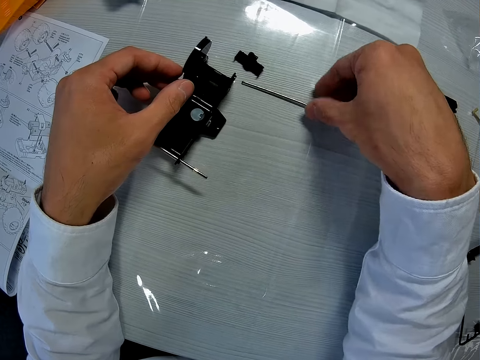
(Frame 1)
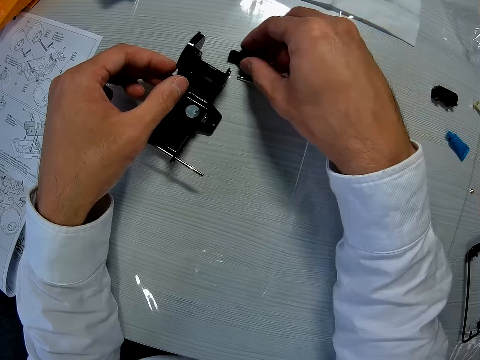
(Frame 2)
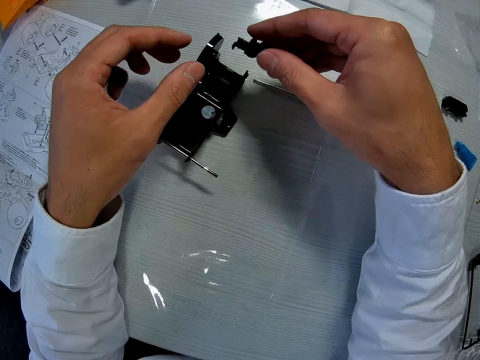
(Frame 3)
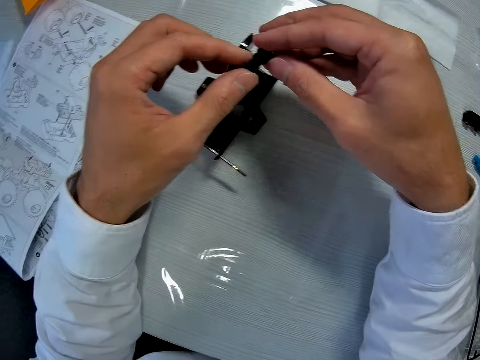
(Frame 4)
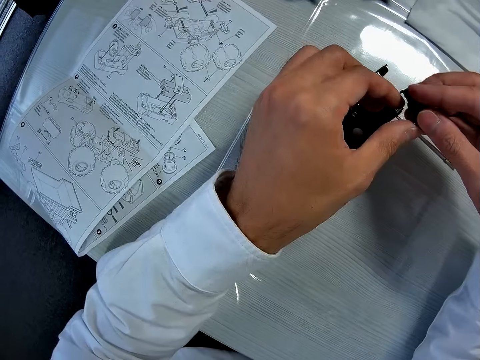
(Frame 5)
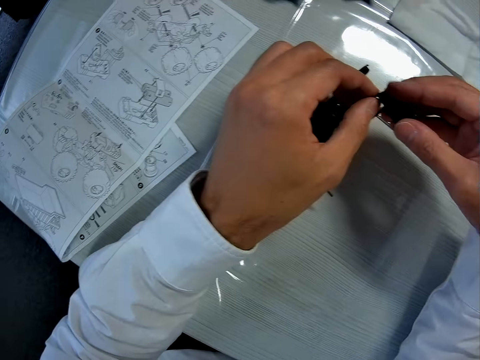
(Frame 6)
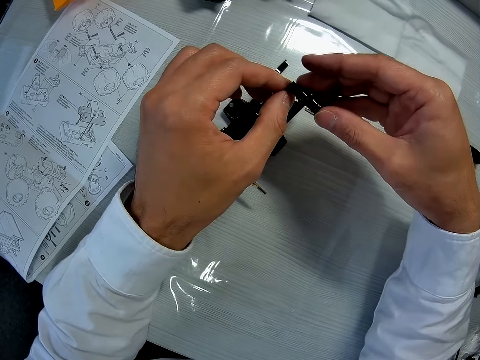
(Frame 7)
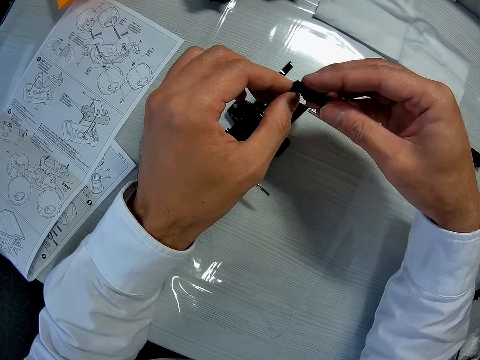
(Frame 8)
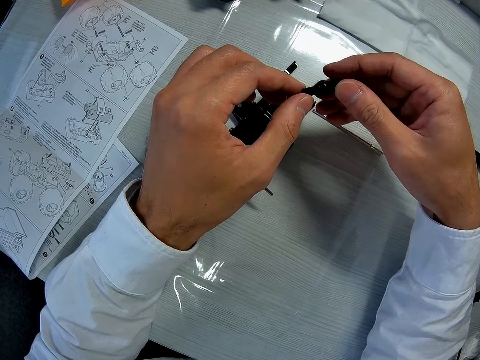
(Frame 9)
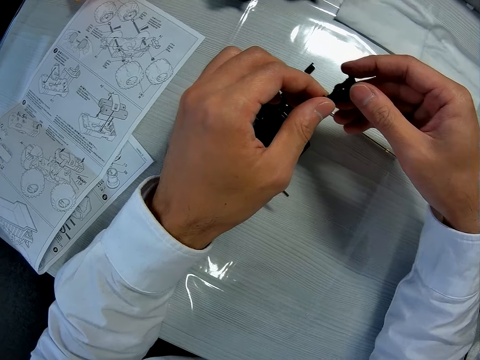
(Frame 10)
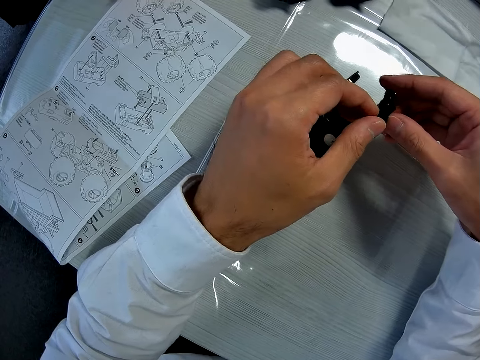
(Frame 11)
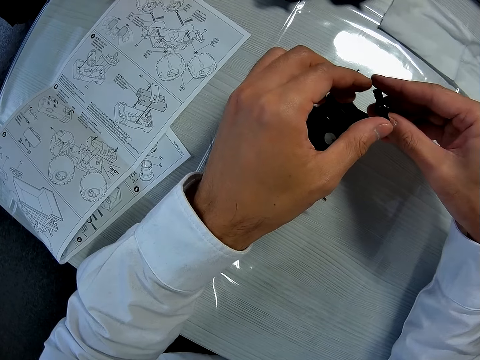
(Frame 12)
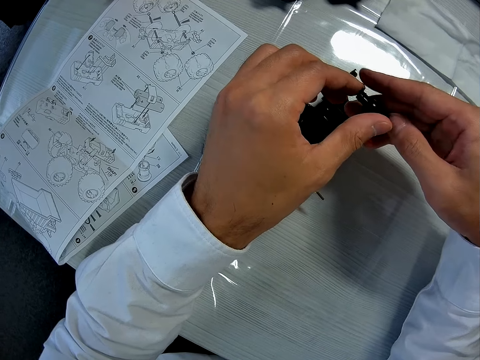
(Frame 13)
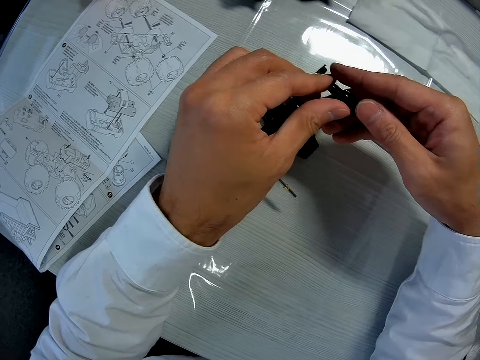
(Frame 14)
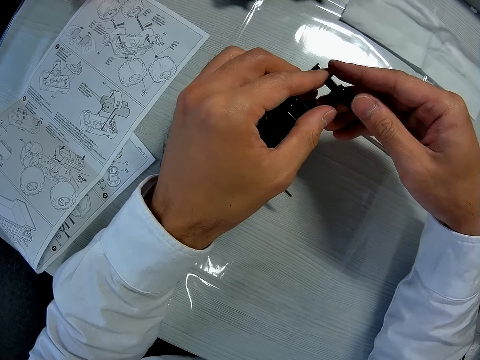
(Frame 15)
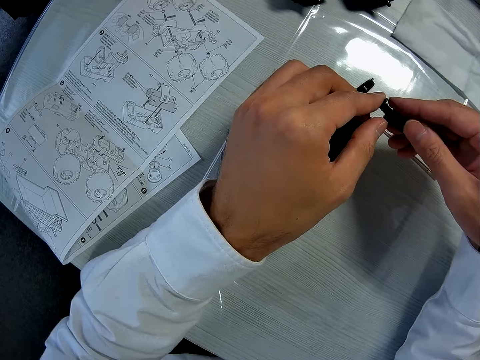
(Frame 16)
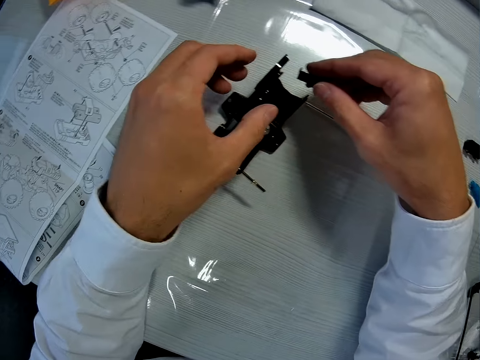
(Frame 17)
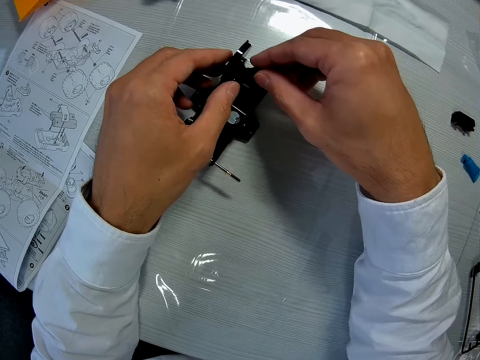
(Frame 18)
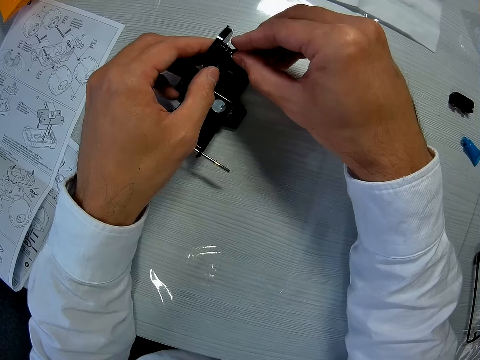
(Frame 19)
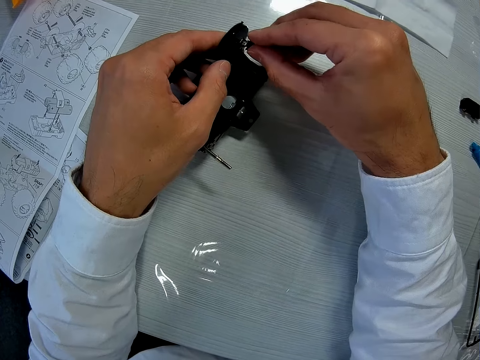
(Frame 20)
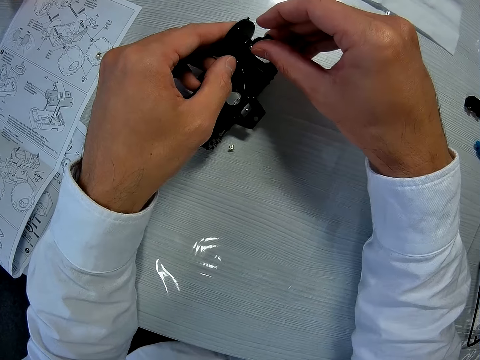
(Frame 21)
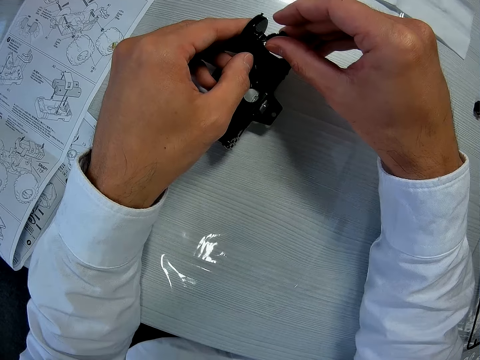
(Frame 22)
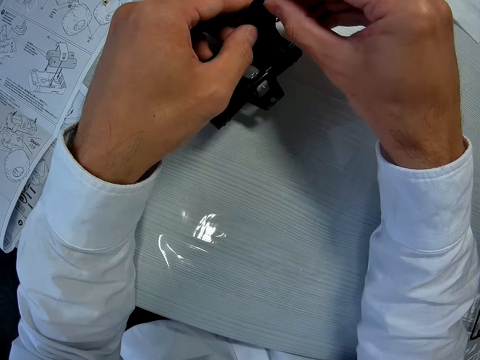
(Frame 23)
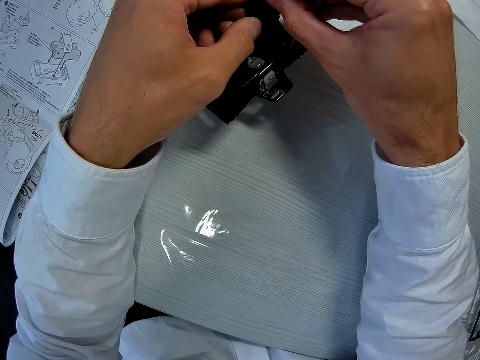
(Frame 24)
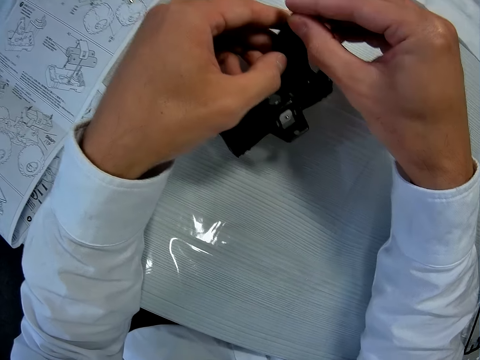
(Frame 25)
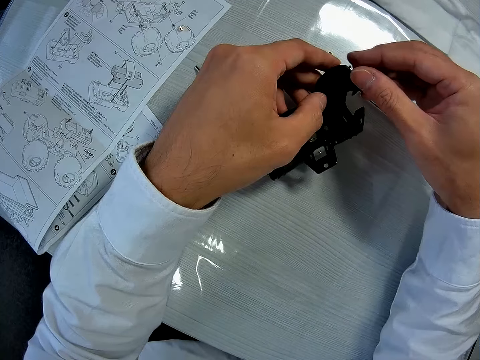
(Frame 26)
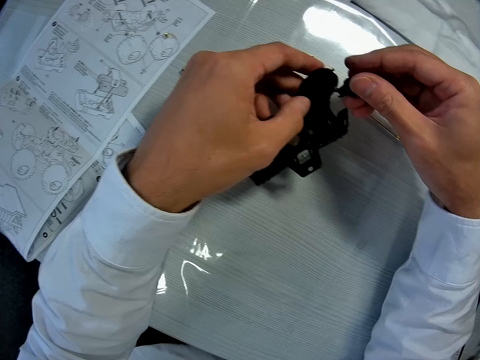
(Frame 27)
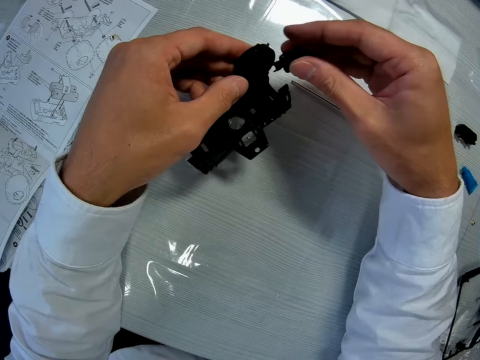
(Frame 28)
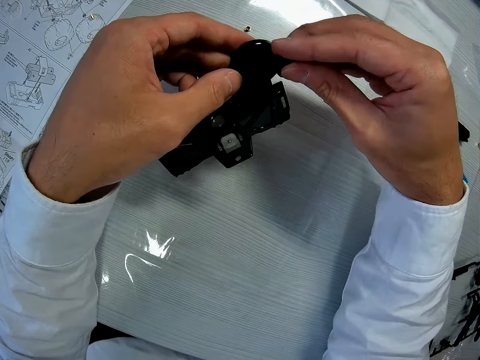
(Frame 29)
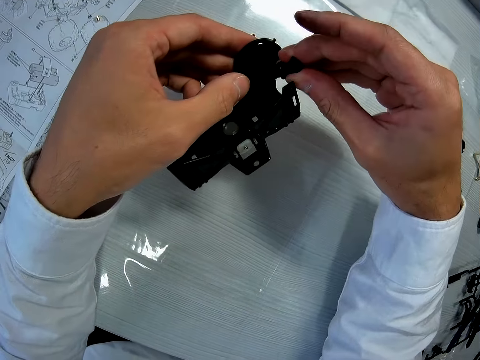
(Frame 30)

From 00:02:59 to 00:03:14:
The camera wearer picks up the hub on the table. He holds something with his hands. He fixes the hub into the wheel of the car, in the axle shaft.

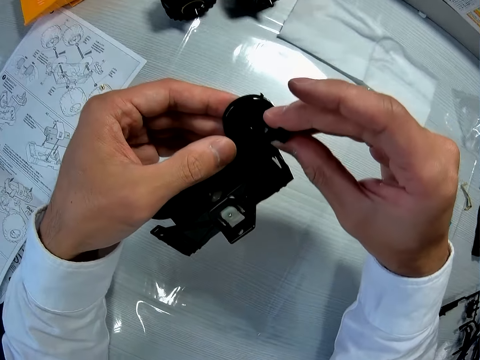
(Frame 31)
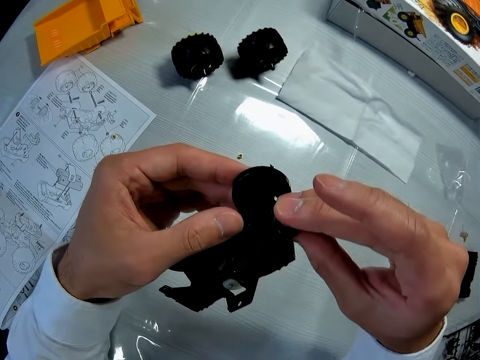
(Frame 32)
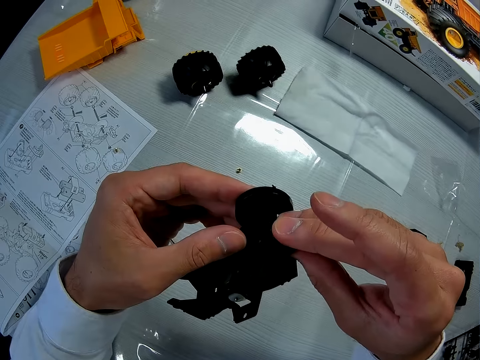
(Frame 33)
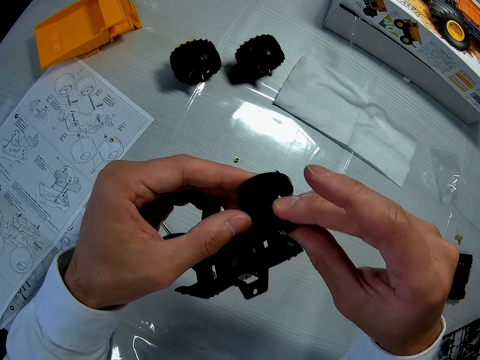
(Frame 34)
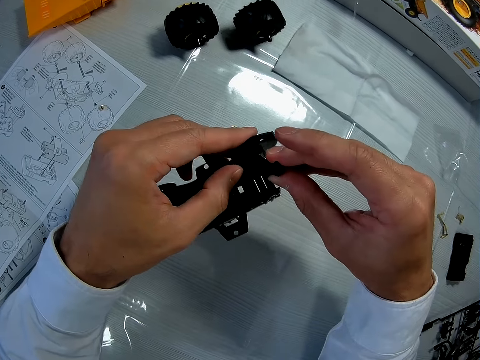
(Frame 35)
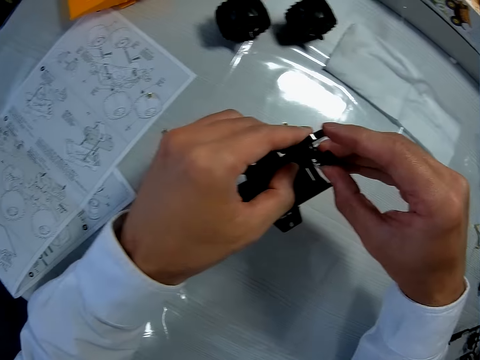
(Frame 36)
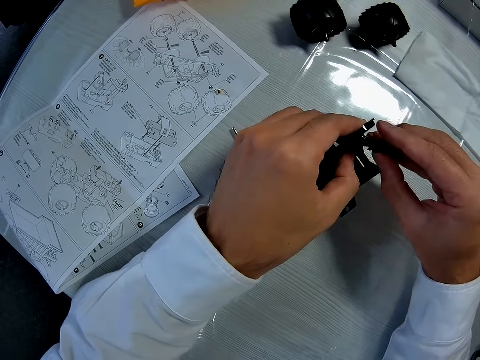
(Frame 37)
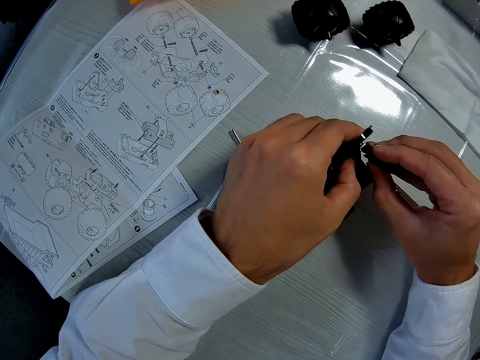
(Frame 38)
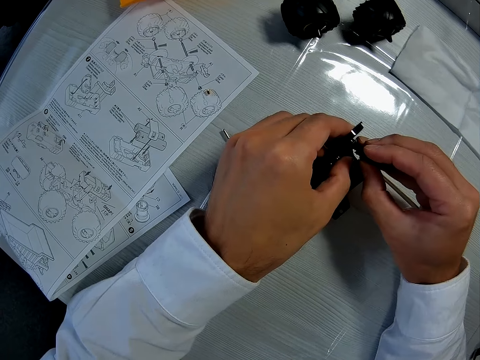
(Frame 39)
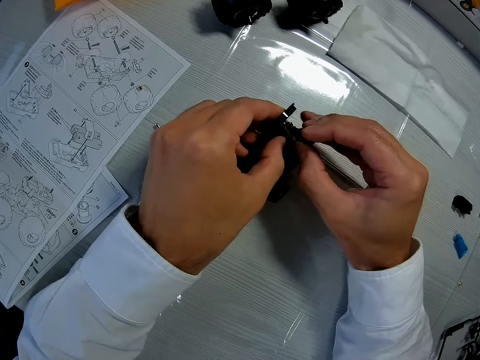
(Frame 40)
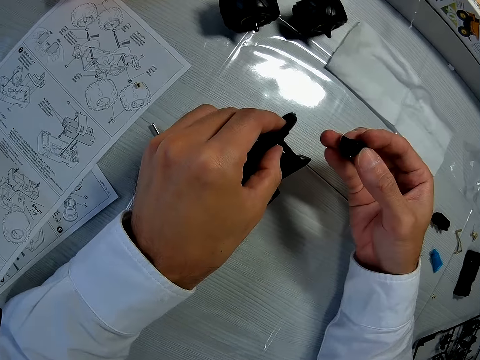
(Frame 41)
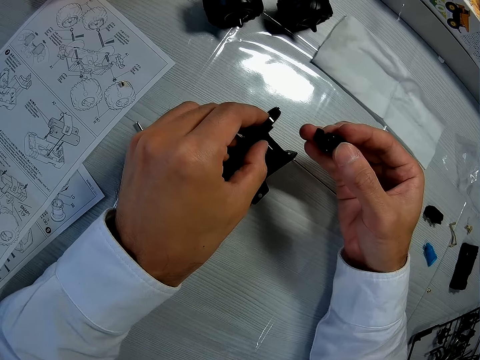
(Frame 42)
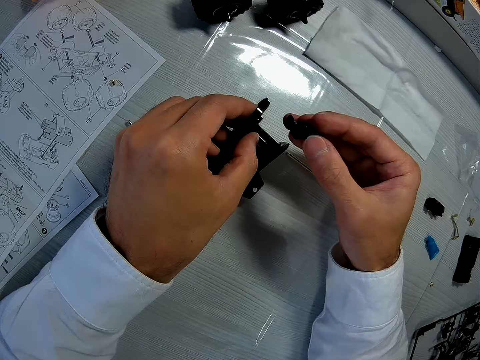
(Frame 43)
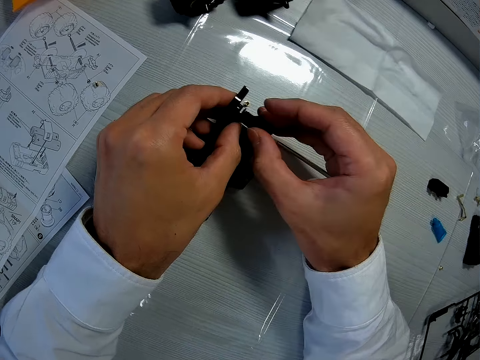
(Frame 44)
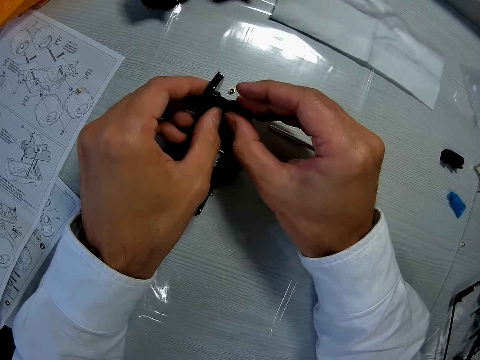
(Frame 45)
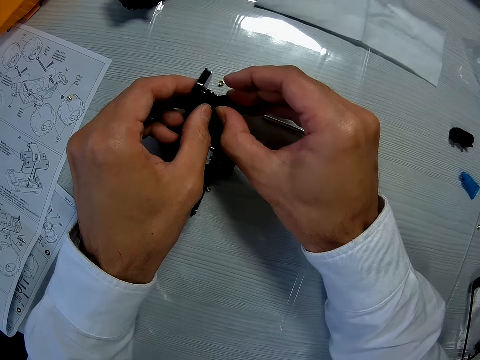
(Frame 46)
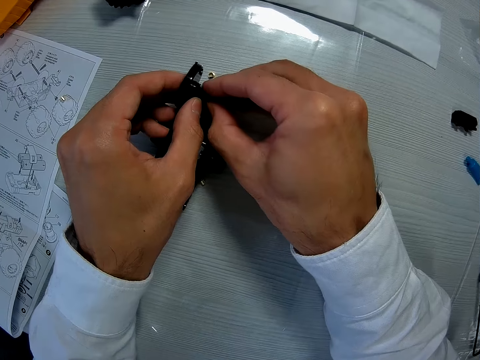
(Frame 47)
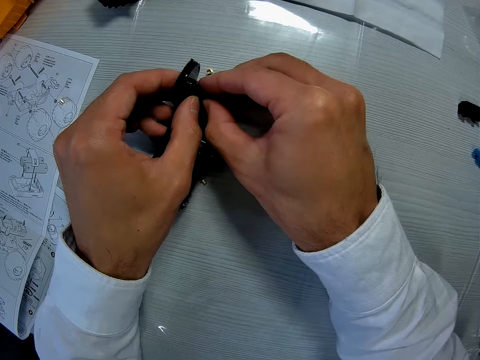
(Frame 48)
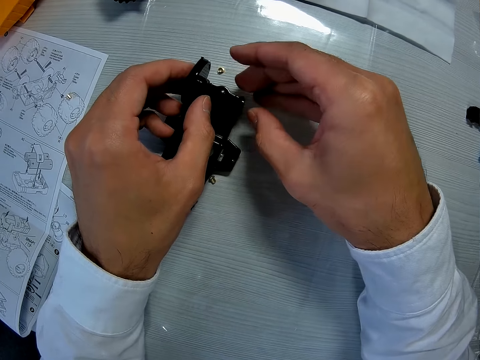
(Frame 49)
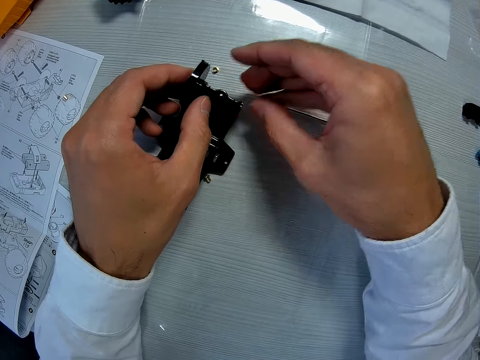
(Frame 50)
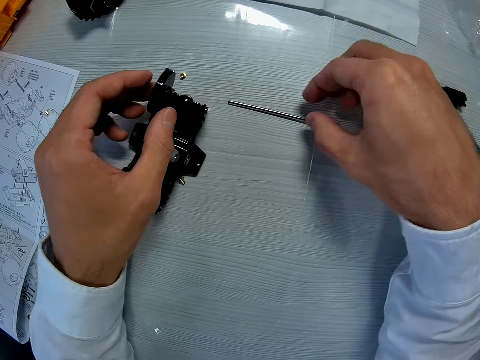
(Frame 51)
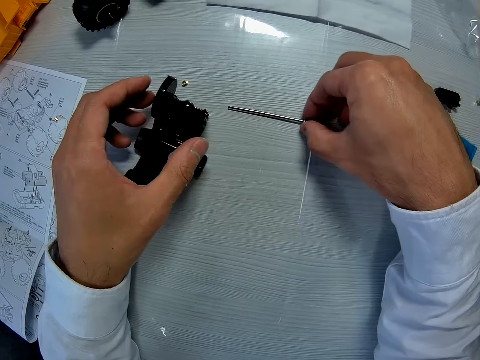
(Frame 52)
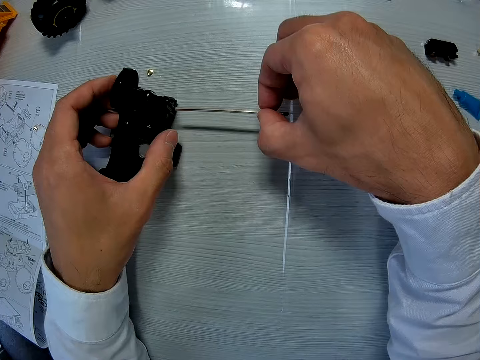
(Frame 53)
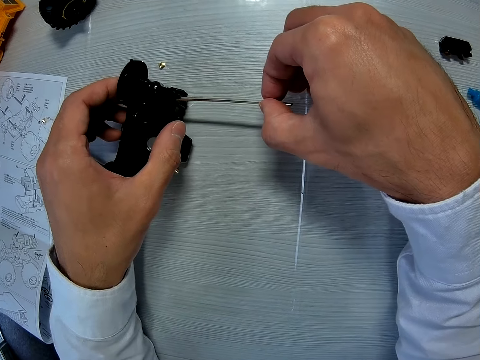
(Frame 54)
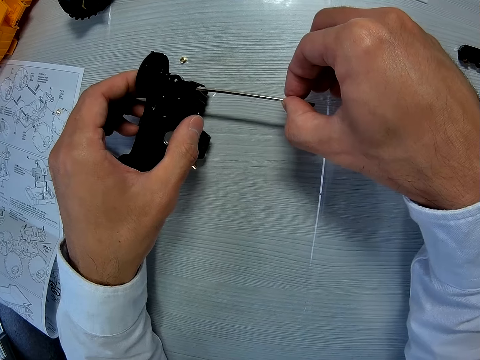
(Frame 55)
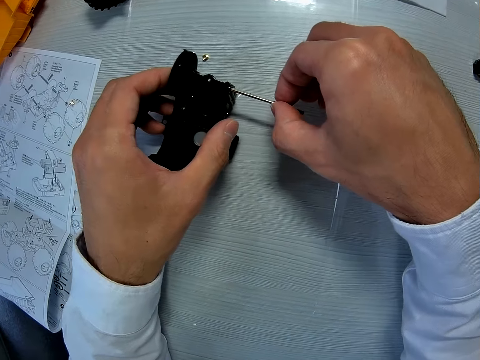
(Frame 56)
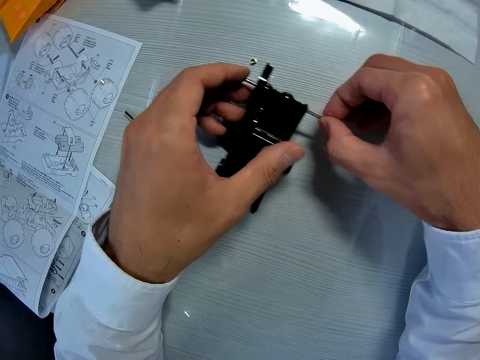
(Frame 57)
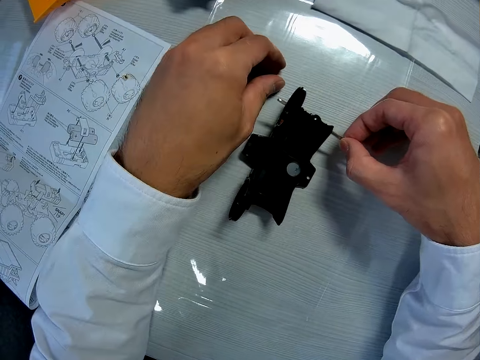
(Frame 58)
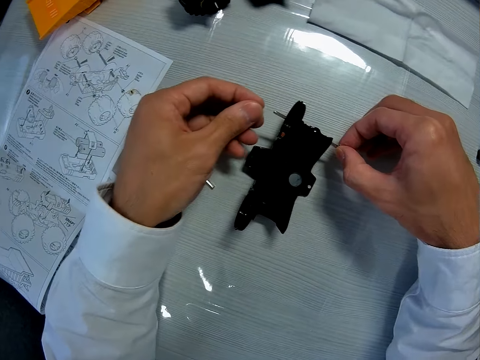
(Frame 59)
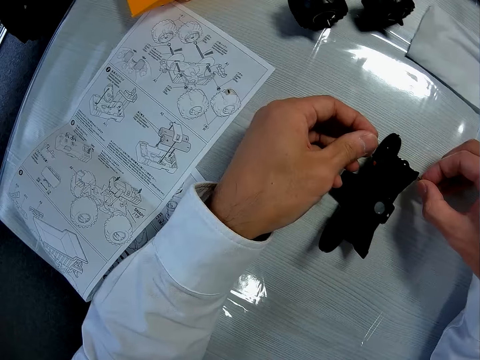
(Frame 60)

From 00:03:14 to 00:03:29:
The camera wearer picks up the axle shaft on the table. They pick up the bearing on the table. They put the axle shaft in the start part. They fix the bearing into the toy car. They pick up something on the table. They fix the axle into the bearing of the toy car.
